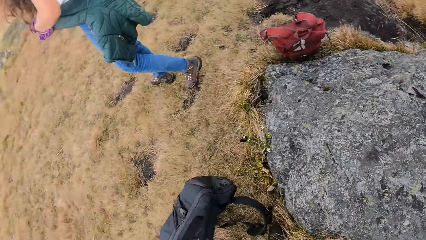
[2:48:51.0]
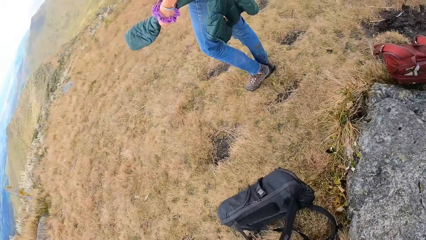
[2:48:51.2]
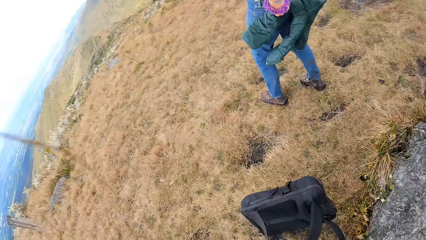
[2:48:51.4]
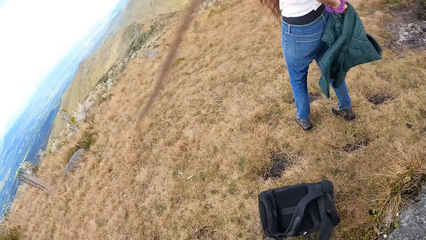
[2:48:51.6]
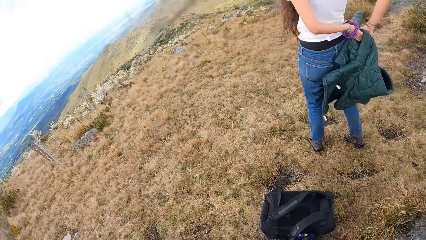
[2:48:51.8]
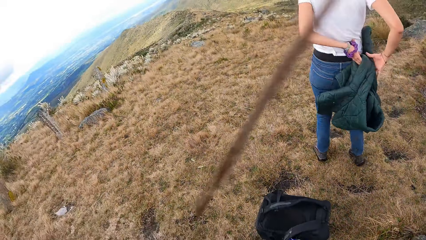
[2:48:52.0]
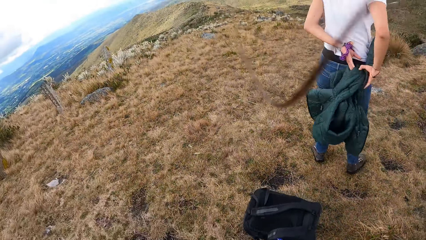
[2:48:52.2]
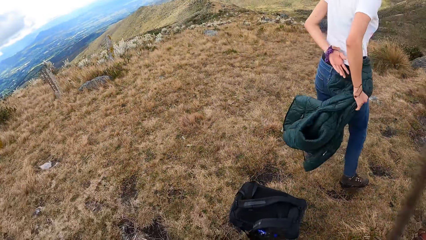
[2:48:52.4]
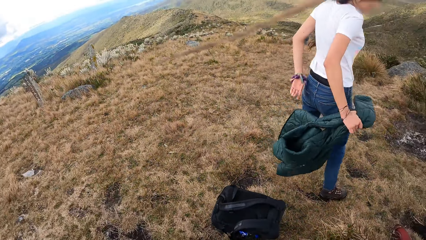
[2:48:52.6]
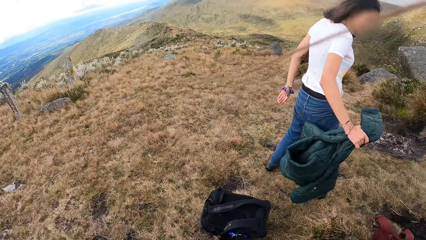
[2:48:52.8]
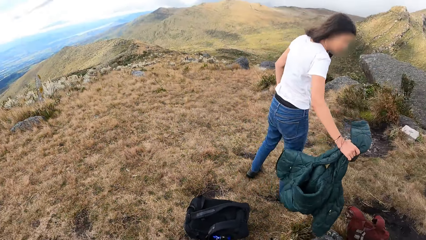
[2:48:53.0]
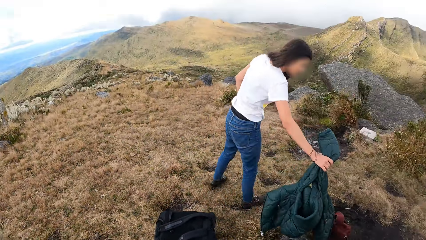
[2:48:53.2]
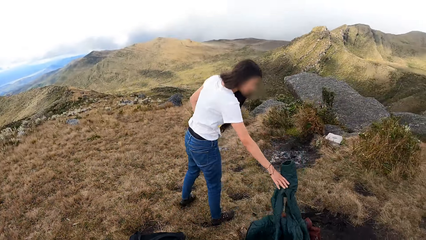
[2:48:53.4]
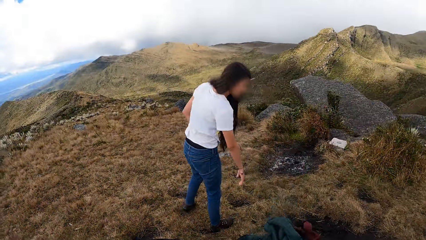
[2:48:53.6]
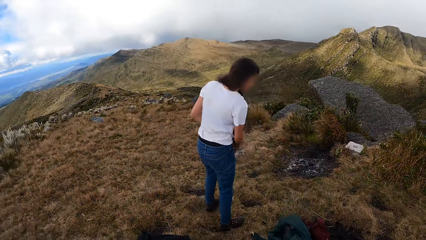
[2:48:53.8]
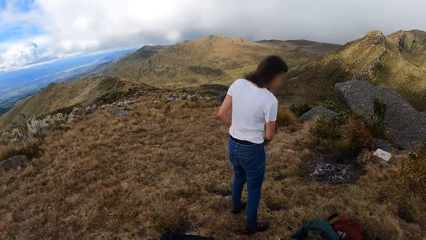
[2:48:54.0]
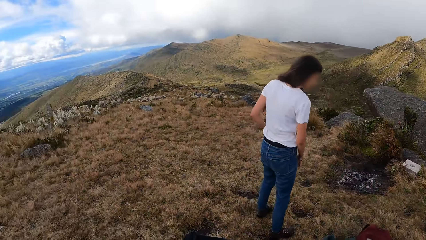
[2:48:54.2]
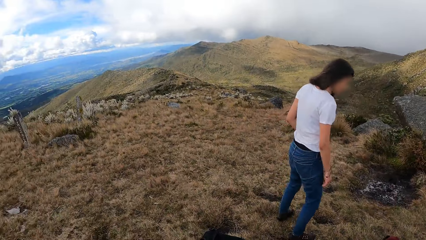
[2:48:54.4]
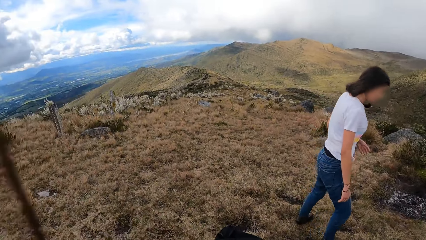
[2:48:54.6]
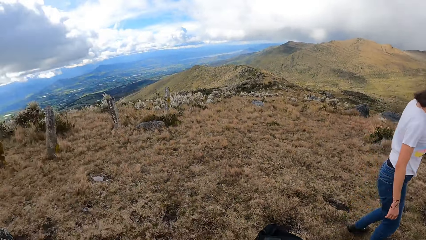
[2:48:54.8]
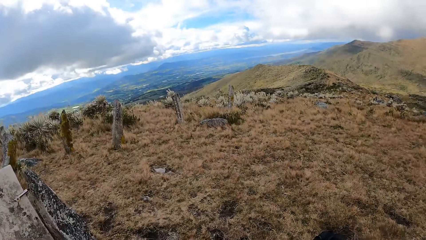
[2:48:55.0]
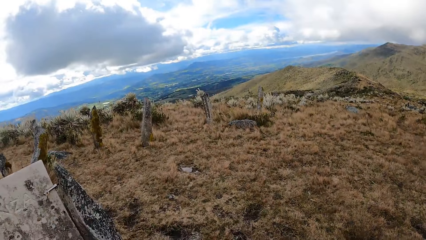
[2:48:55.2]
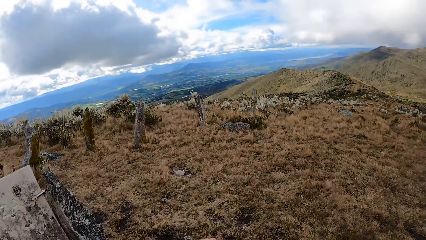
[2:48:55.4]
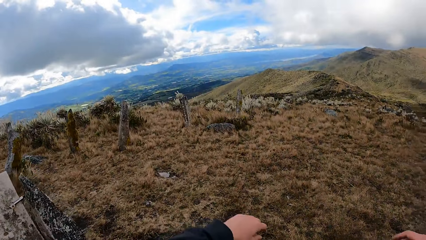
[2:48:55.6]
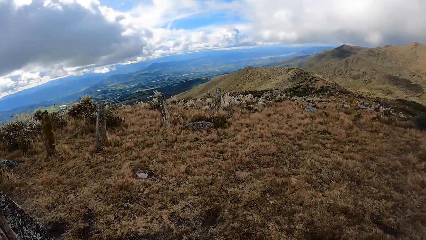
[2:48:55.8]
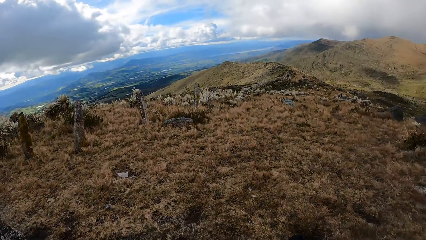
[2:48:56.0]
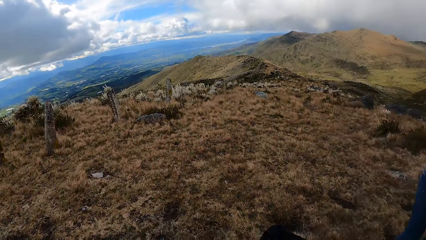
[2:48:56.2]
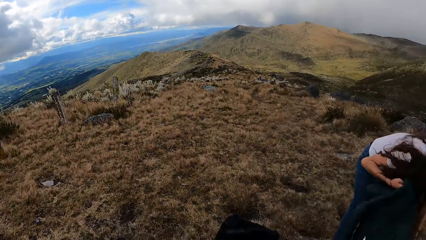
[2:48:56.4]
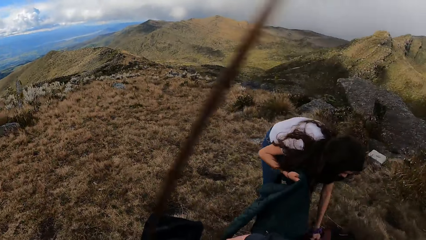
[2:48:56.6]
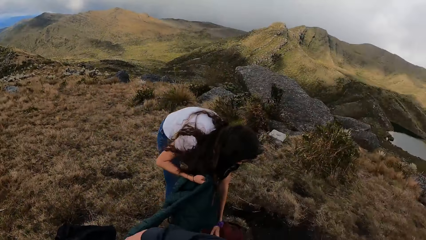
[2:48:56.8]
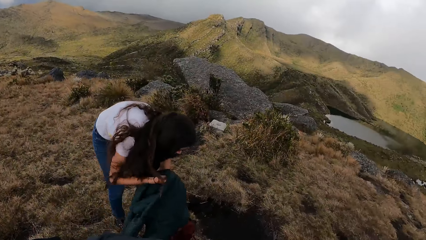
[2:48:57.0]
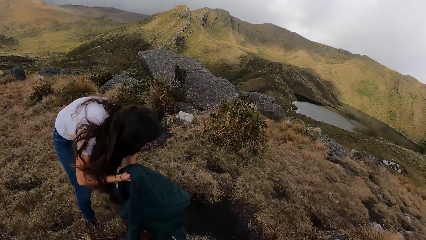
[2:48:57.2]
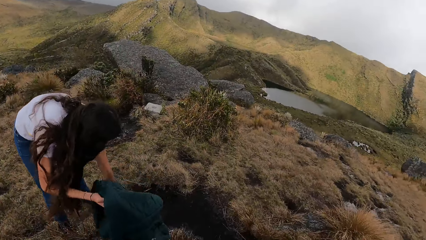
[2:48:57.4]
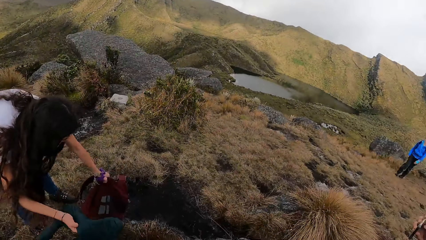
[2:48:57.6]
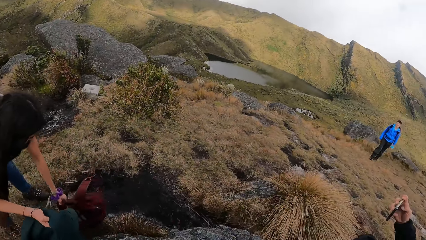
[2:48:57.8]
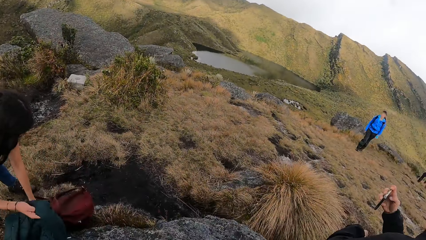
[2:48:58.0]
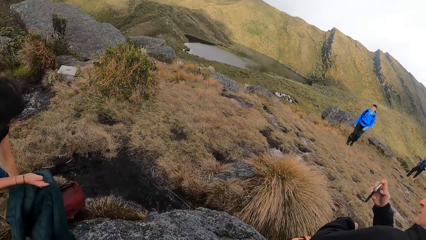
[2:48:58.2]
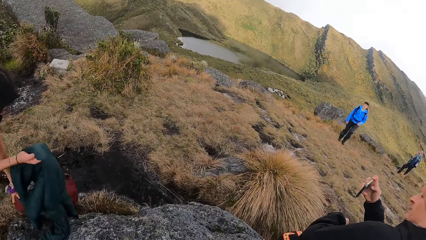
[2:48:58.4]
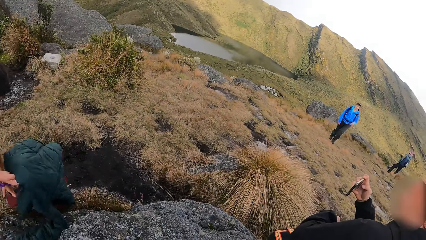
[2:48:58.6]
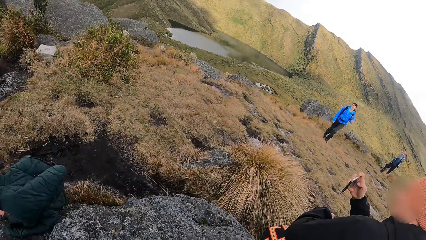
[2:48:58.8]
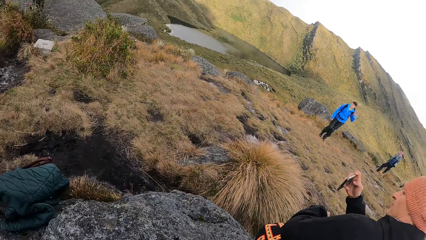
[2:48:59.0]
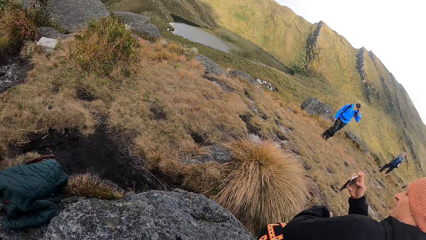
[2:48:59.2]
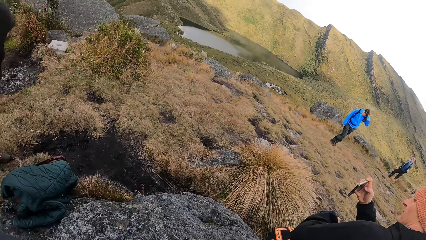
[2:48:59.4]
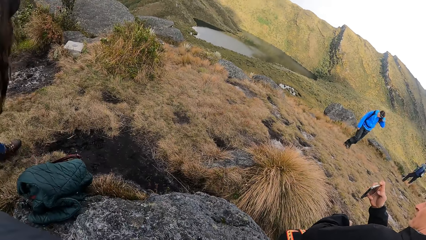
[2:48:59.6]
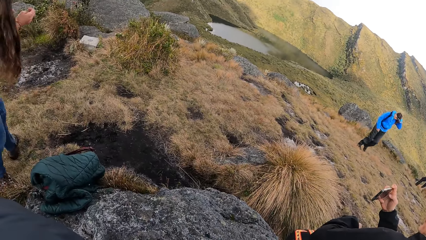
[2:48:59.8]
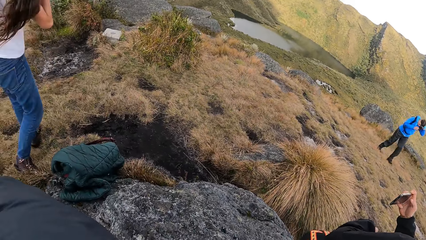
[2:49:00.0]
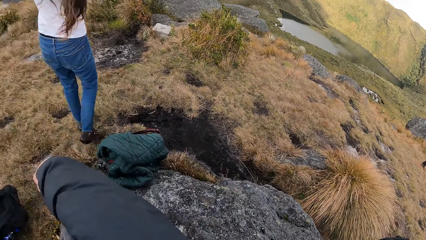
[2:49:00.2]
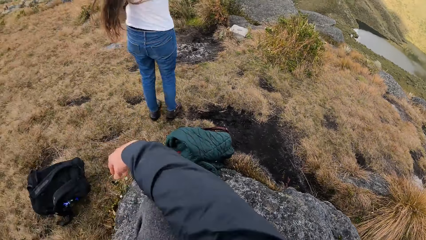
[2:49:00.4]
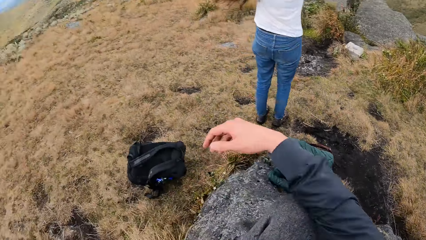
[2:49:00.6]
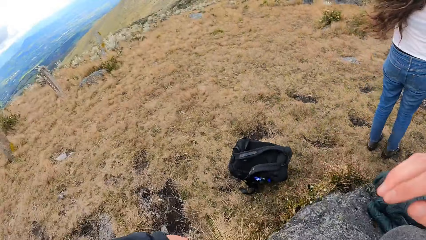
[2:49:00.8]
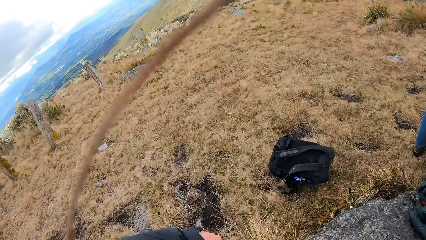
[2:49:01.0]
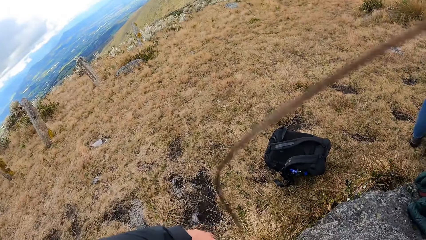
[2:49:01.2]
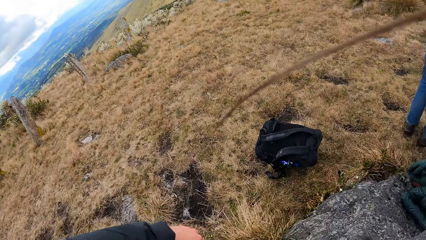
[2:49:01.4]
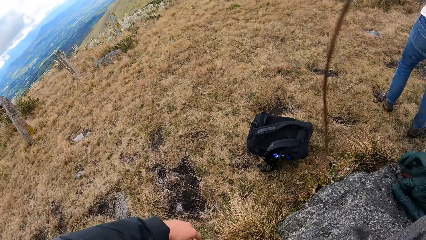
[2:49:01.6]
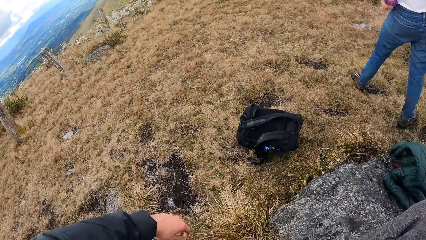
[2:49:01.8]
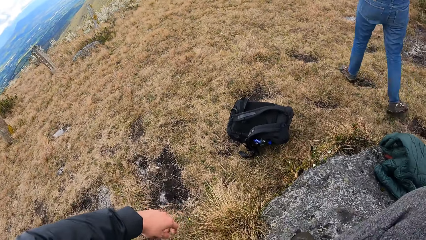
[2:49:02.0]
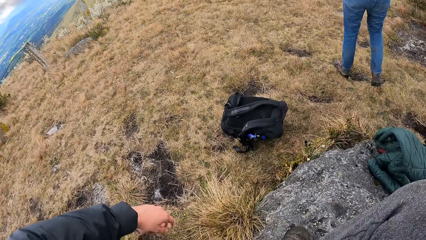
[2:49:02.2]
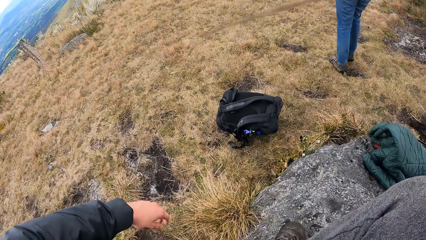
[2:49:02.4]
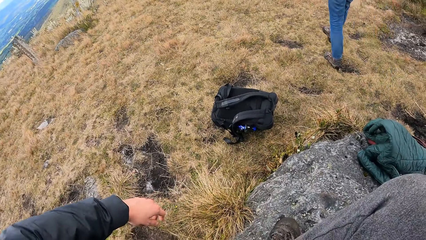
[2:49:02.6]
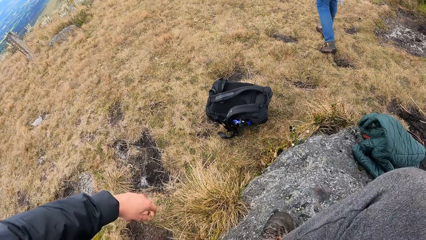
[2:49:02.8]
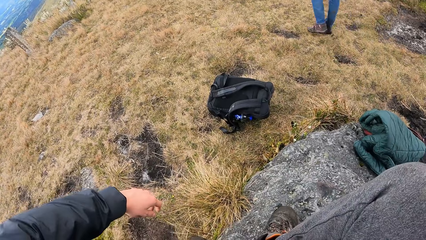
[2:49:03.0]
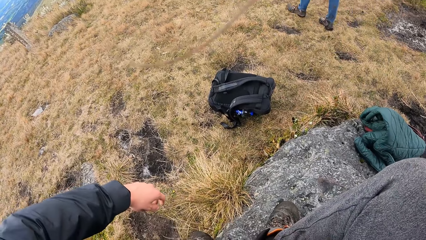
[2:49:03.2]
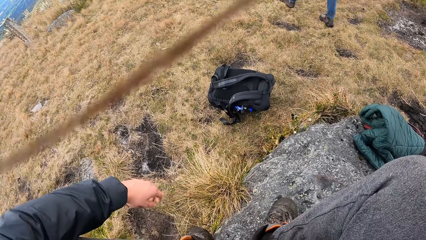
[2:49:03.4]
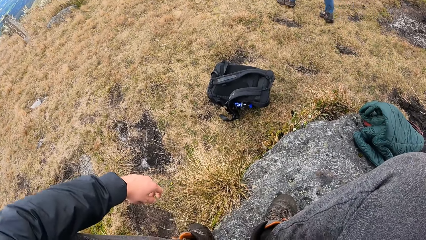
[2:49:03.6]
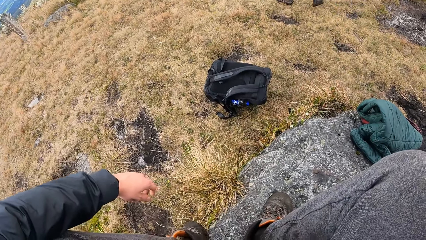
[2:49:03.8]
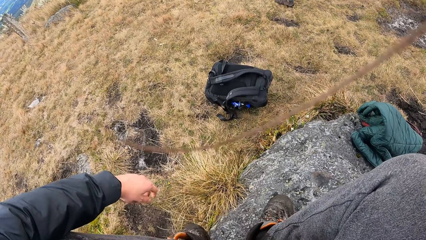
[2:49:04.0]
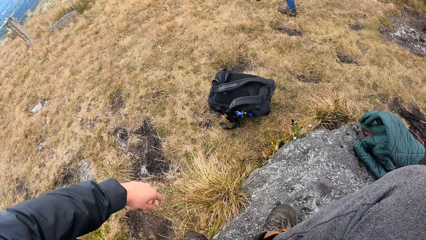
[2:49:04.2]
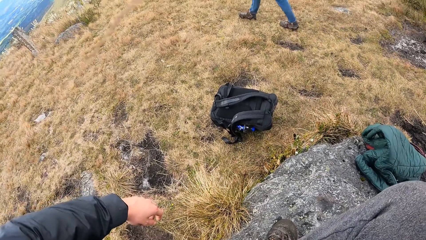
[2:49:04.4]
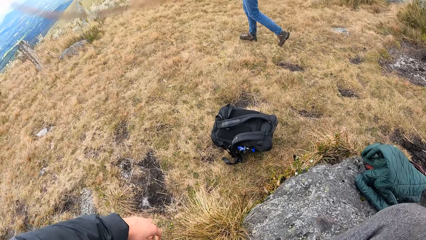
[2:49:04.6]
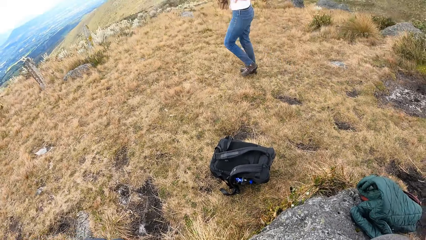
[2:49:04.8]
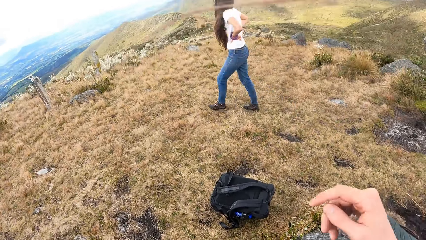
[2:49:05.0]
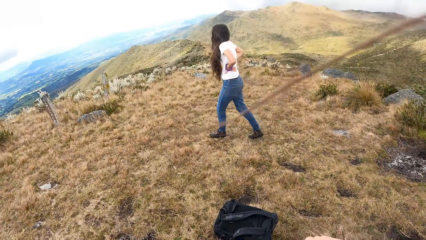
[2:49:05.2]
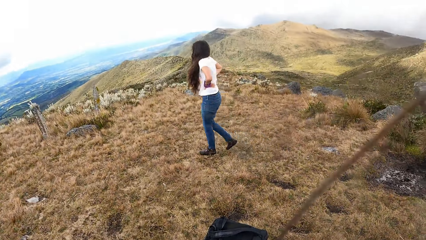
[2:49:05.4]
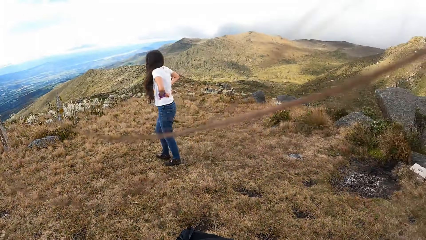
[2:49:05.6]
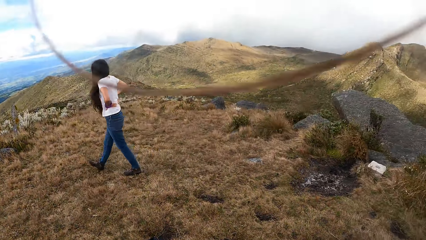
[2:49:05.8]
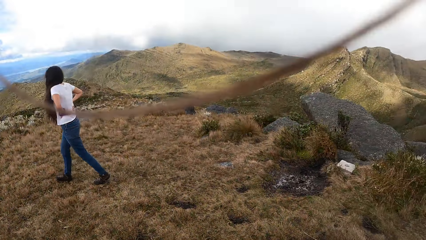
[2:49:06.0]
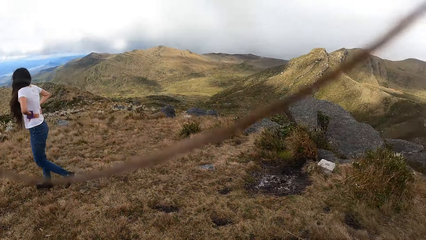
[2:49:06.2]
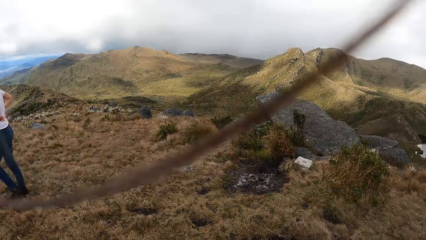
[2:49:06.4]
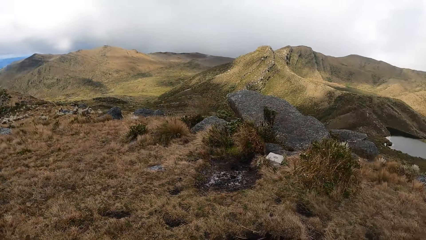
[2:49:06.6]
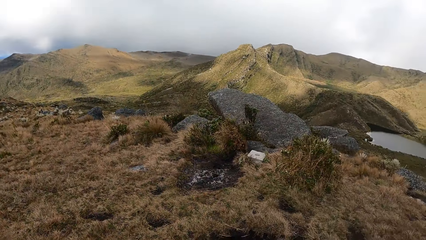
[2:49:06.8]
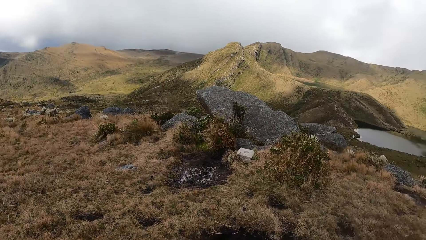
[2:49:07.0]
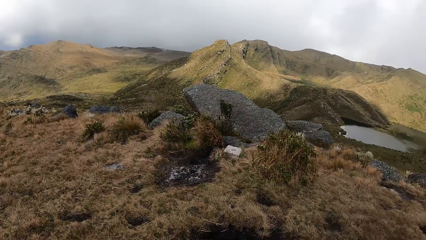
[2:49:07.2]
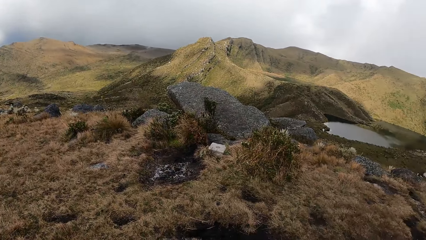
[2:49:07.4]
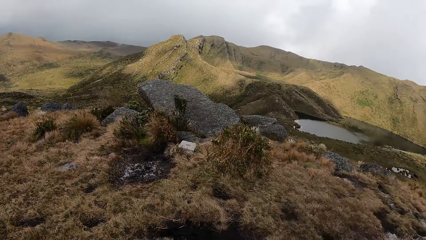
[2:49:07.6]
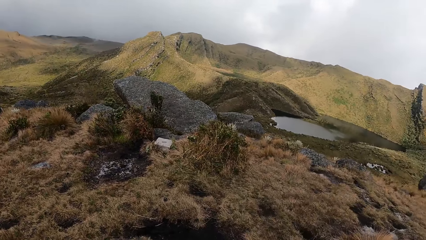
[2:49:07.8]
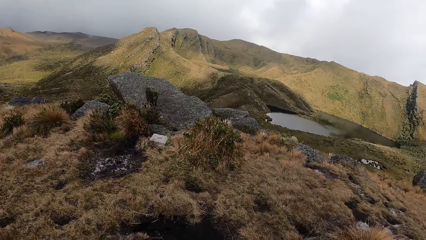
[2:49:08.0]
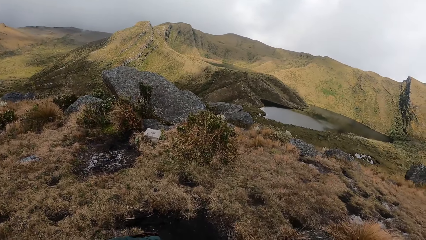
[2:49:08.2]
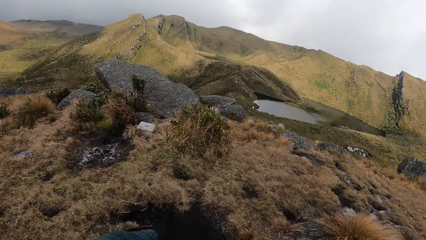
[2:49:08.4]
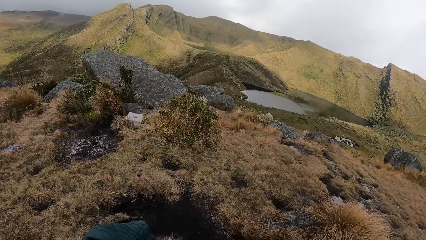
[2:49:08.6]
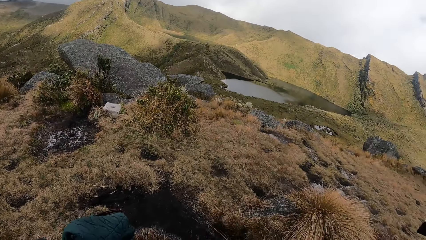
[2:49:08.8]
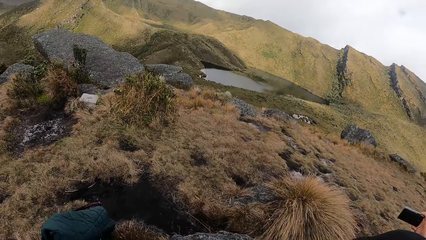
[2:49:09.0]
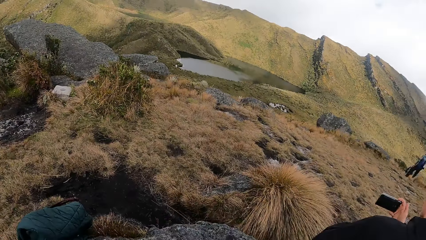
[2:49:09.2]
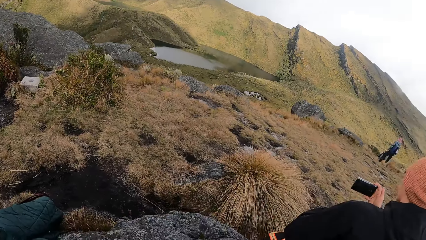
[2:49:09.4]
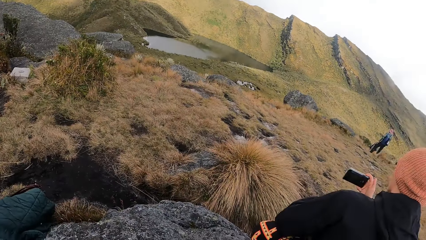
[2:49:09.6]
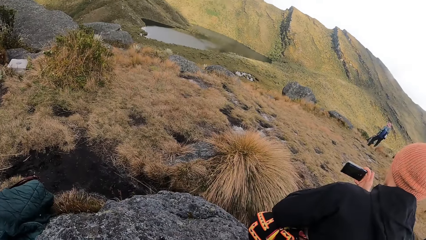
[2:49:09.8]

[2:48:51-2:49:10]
The camera wearer touches a rock with his right hand. He sits on the rock. The woman drops the coat on the hill with her right hand. She arranges the coat and the bag with both hands. The camera wearer looks around the hill.
